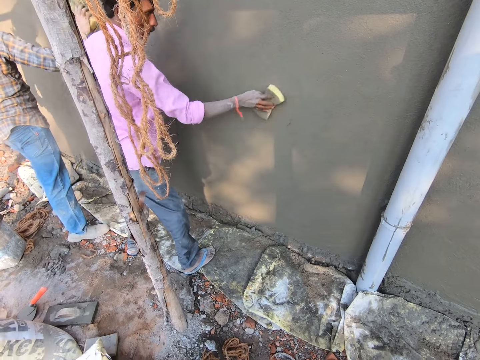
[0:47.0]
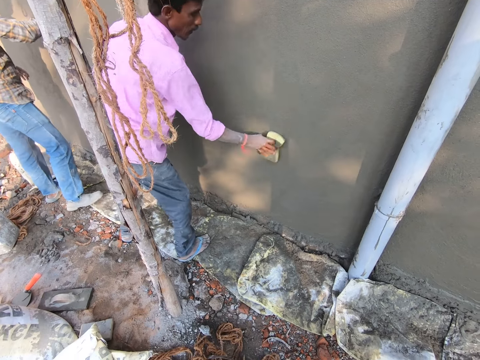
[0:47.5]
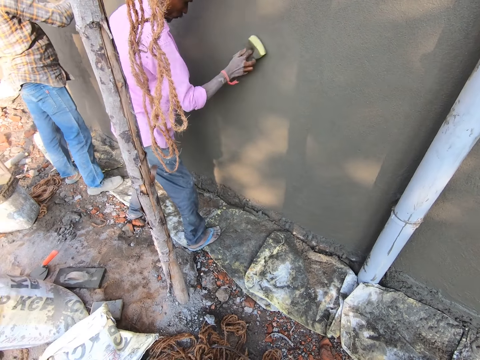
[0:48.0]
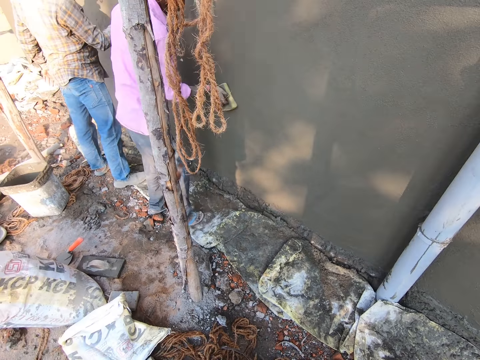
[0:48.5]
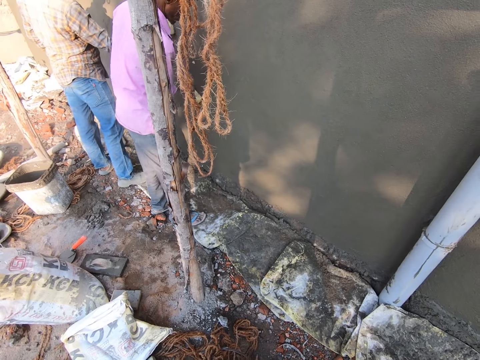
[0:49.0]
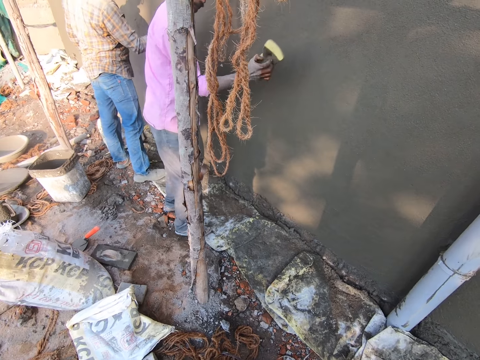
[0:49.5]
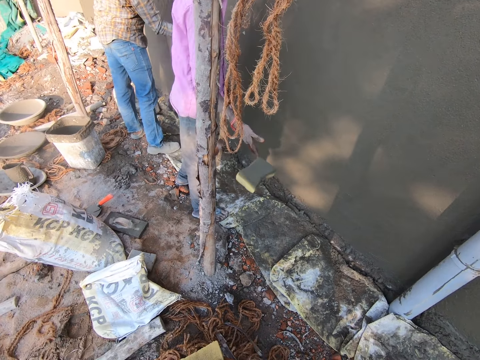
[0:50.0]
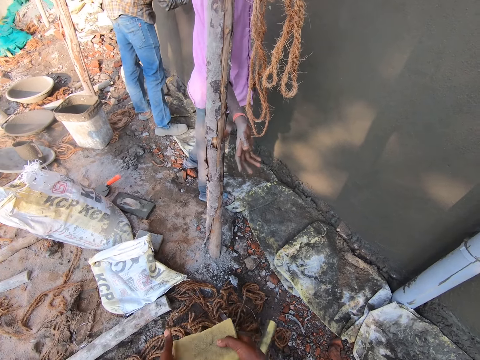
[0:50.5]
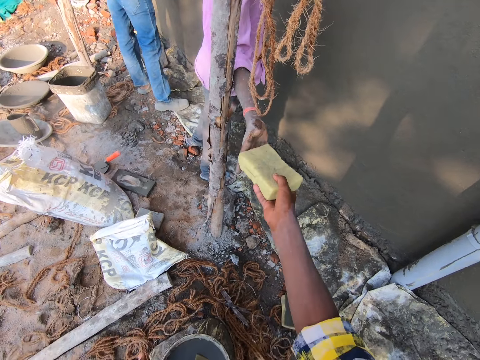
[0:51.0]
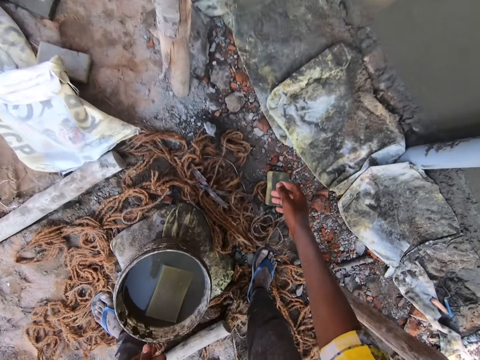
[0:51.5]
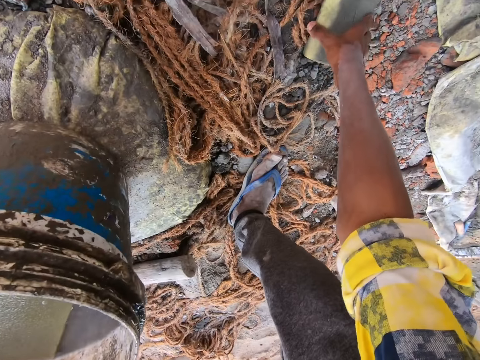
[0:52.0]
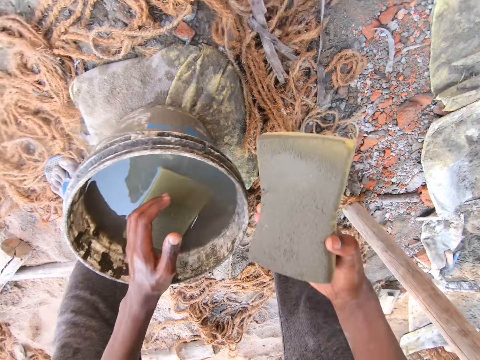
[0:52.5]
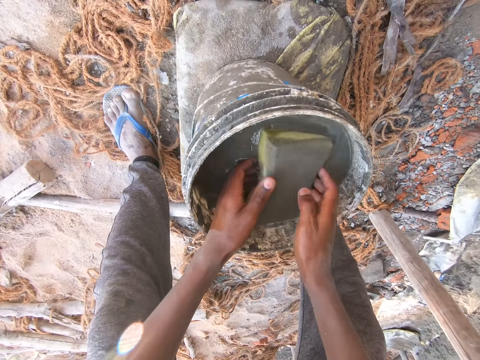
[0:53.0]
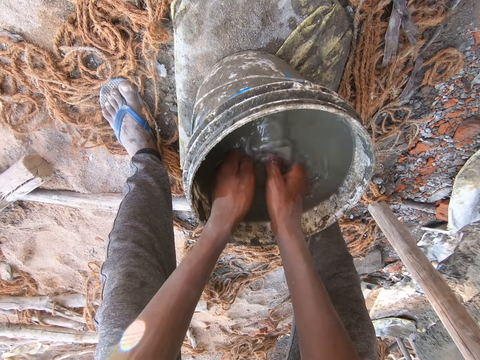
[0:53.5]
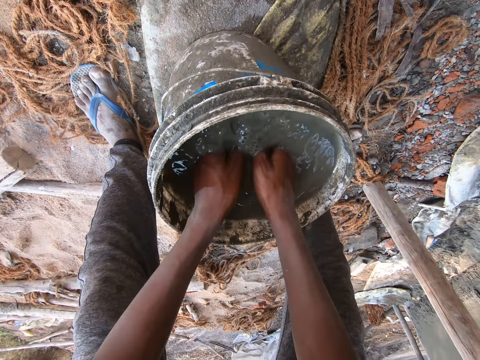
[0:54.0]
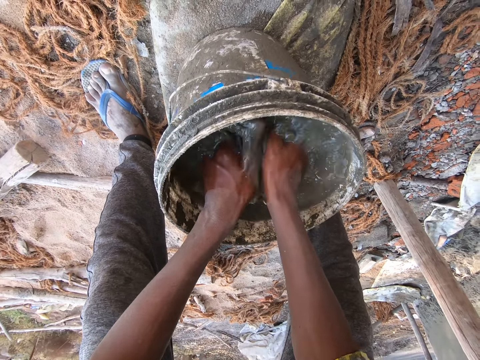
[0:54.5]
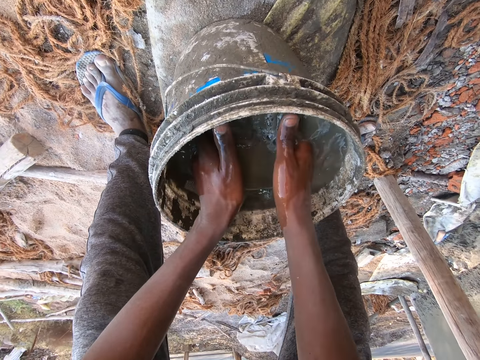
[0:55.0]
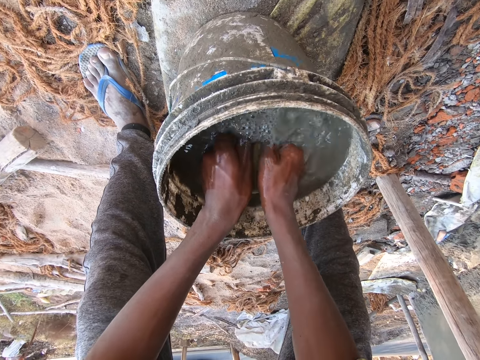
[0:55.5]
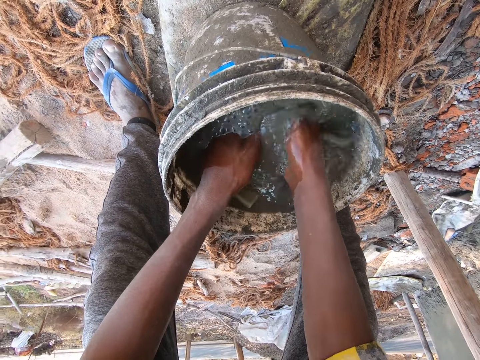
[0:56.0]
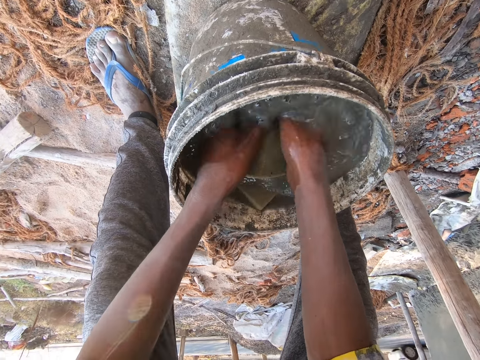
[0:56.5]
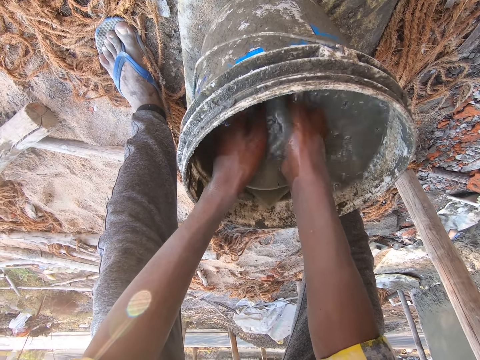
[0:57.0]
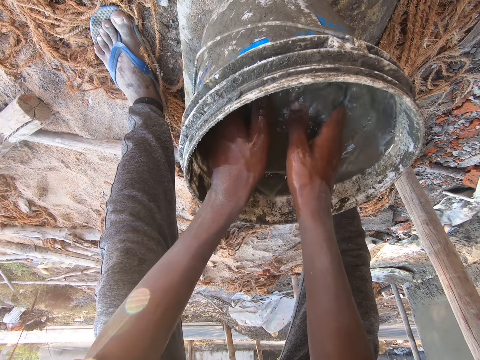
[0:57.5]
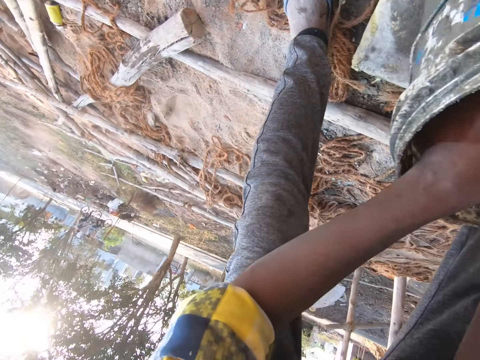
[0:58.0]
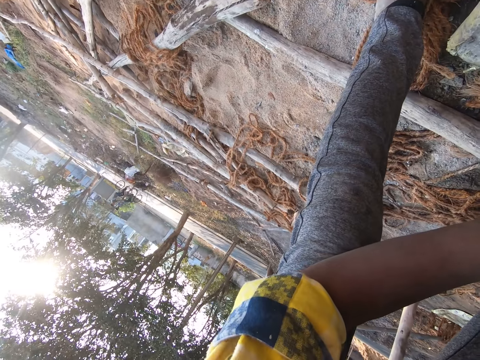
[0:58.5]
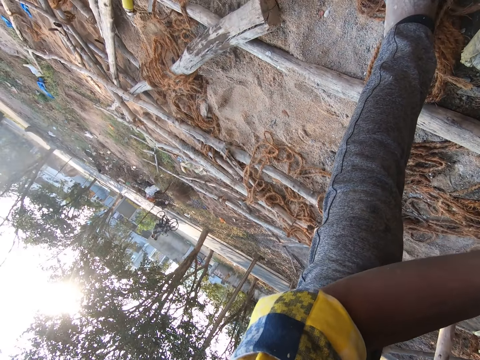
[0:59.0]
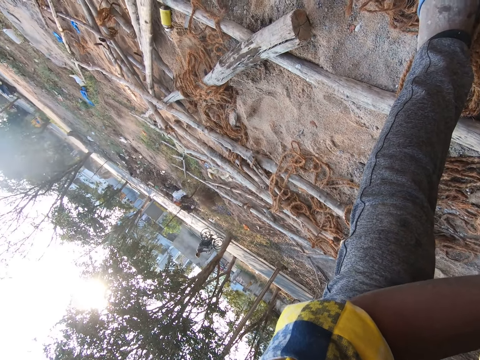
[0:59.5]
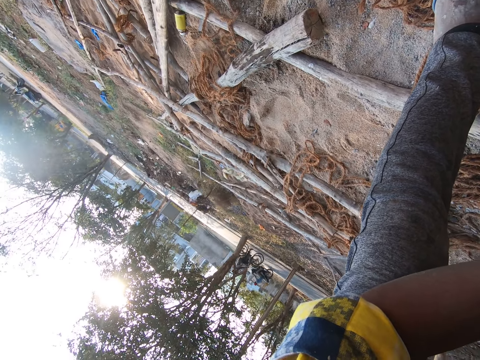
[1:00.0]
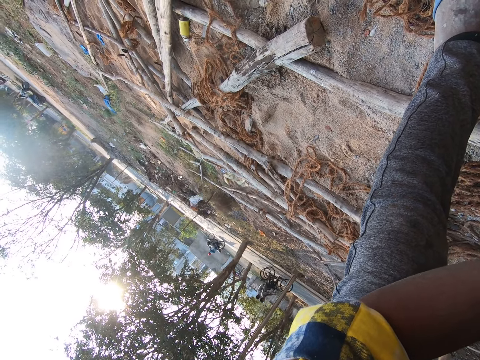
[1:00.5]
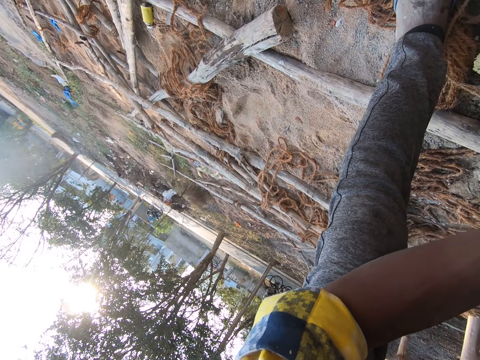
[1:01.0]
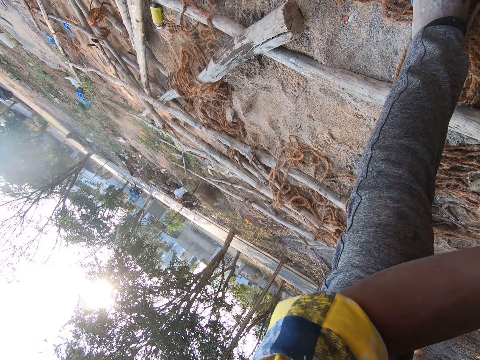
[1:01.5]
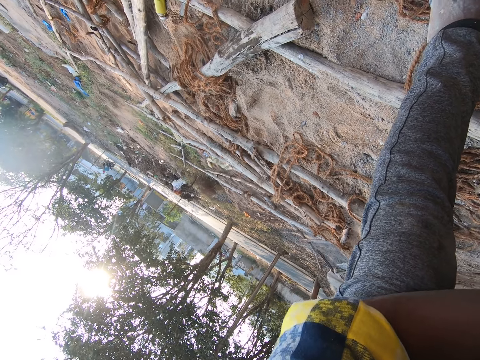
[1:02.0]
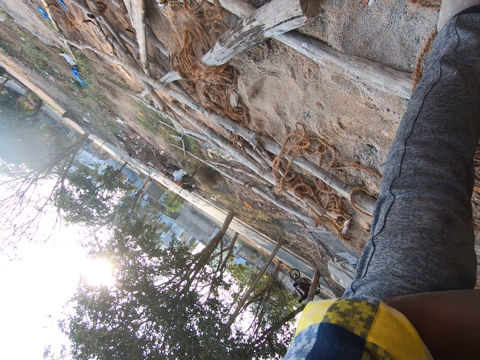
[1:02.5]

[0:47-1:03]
A person smoothens the plaster with a sponge. A man drops the foam on the ground with his right hand. The camera wearer gives the foam to the man with his right hand. He picks the foam from the ground with his right hand. He dips the foam into the bucket of water with both hands. He rinses the foam in the bucket of water with both hands. He looks around.

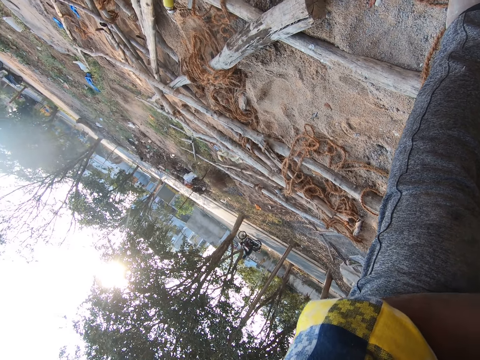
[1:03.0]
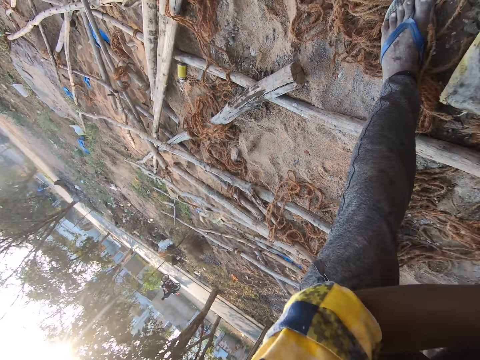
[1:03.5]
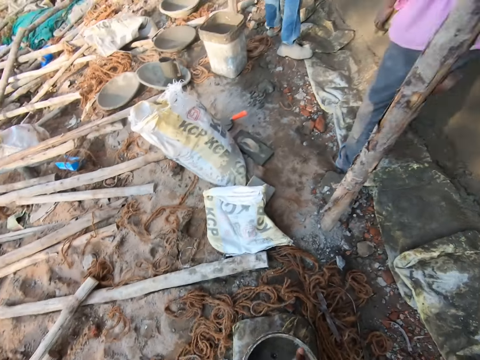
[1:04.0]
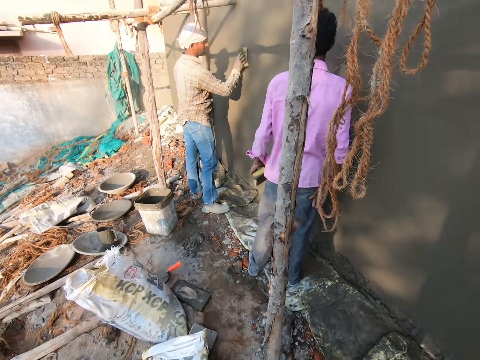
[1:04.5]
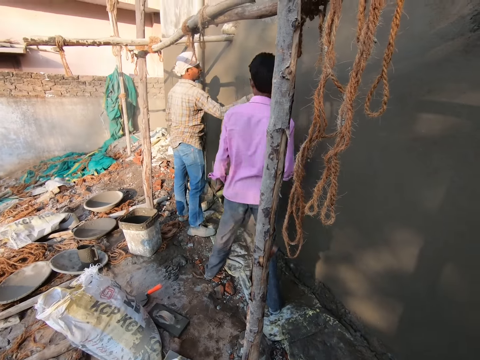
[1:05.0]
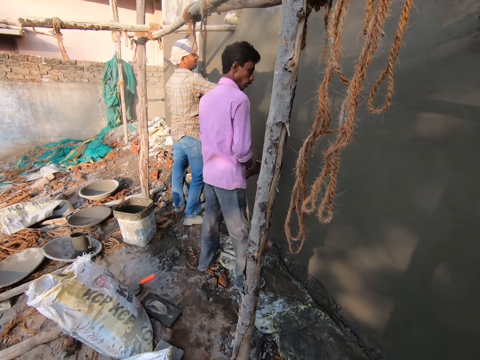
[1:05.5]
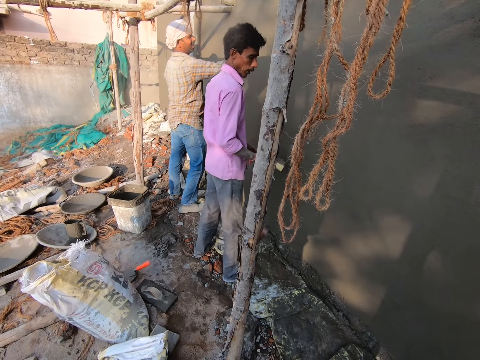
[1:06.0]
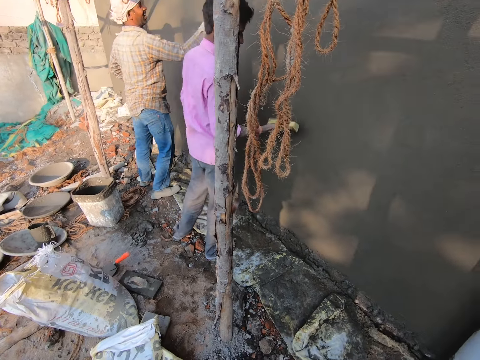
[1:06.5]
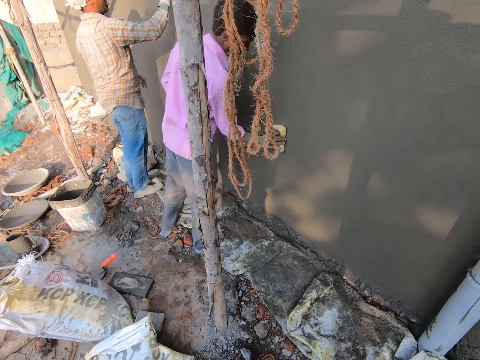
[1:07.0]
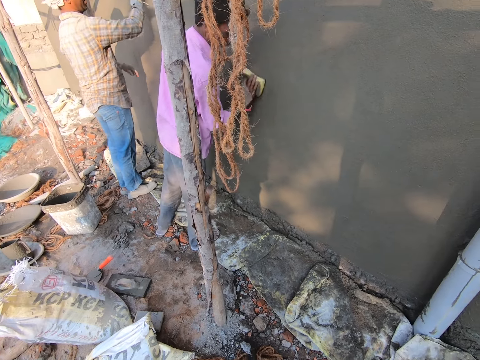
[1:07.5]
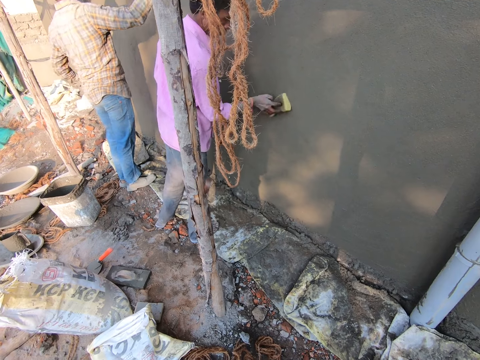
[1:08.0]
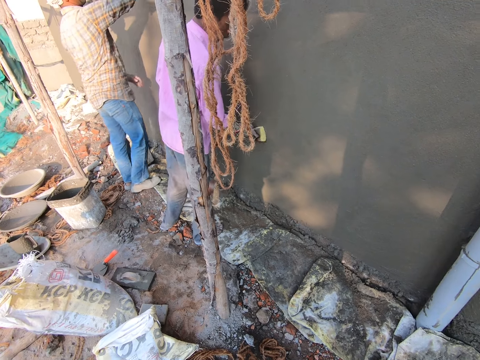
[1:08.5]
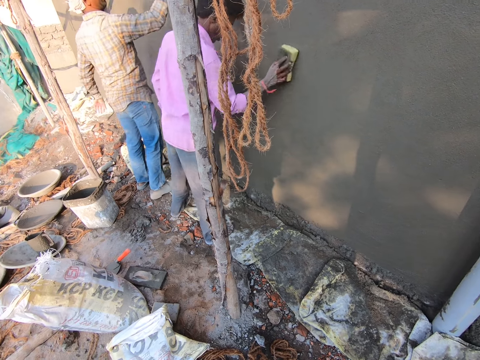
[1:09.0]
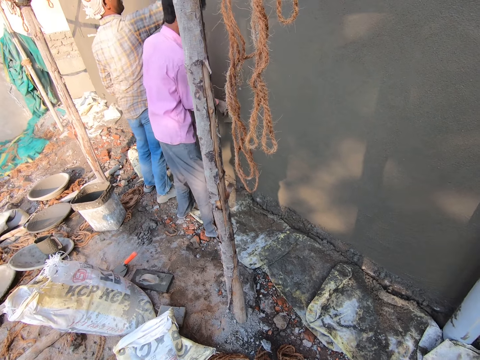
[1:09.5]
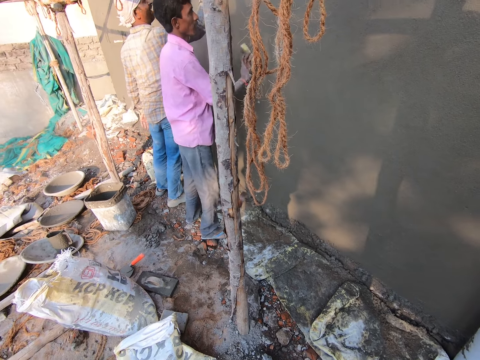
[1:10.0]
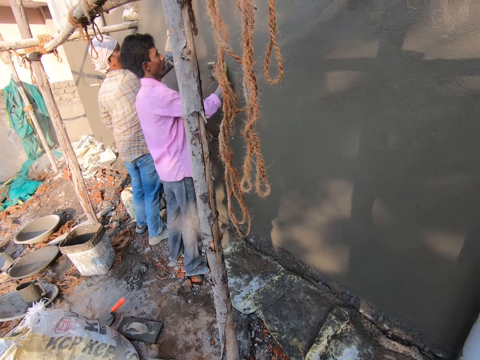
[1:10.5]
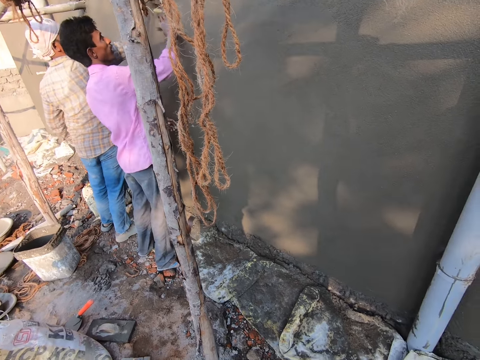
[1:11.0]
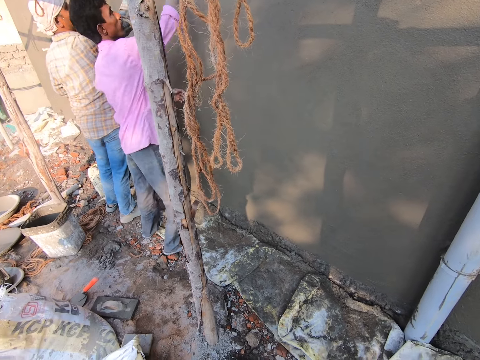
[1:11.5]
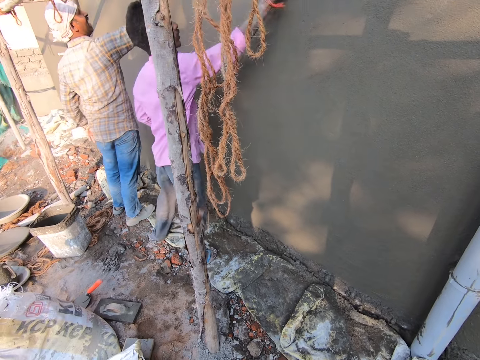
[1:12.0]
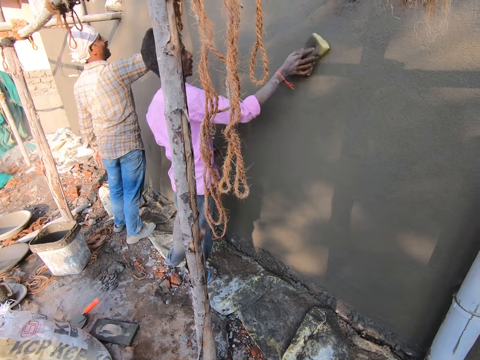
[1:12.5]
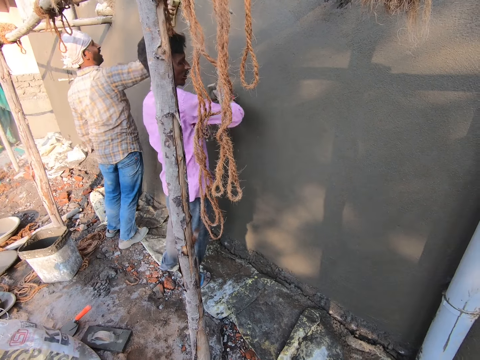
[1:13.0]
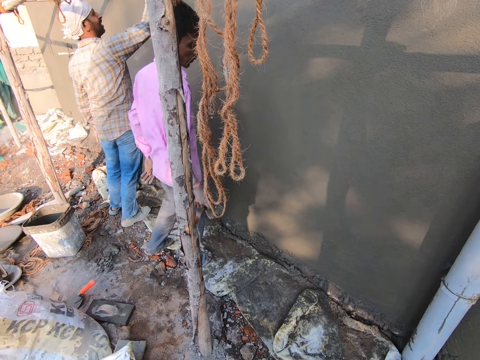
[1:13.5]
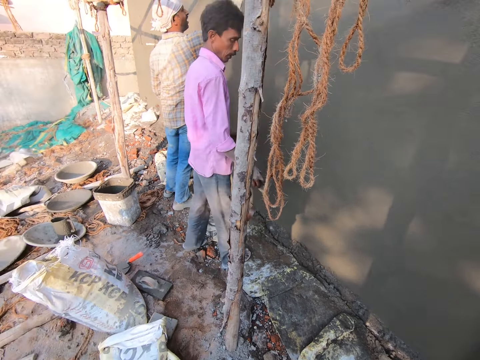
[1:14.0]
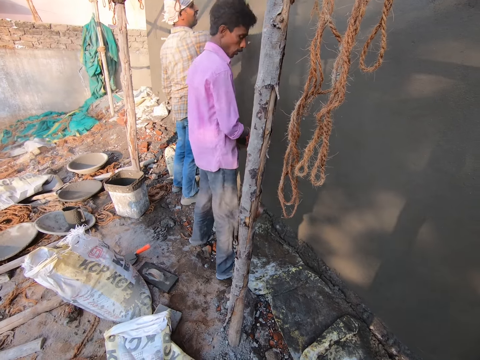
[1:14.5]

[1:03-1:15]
A man rubs the foam on the wall with the foam in his right hand. The man interacts with another person.
